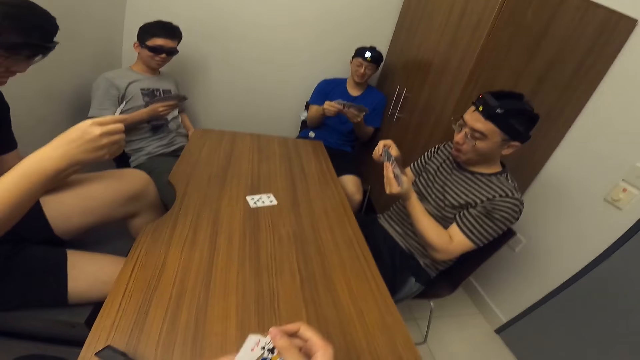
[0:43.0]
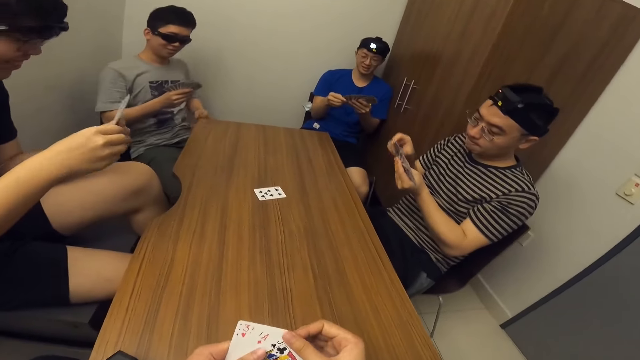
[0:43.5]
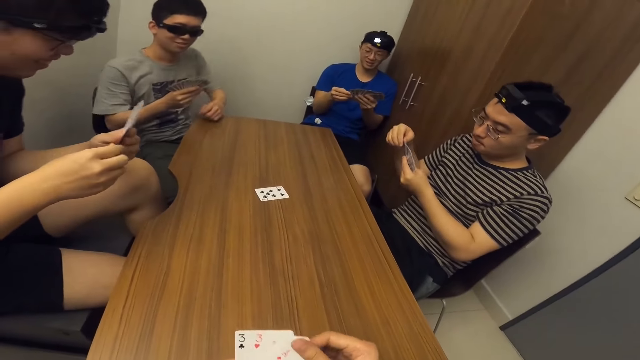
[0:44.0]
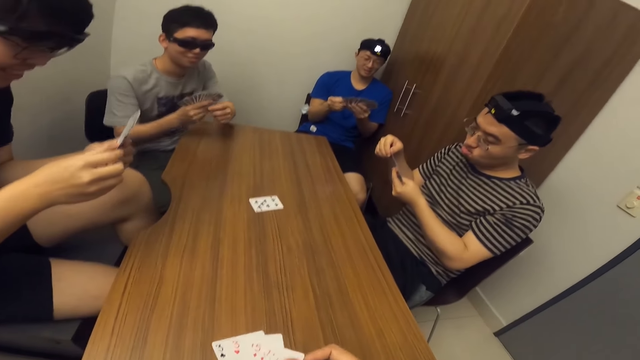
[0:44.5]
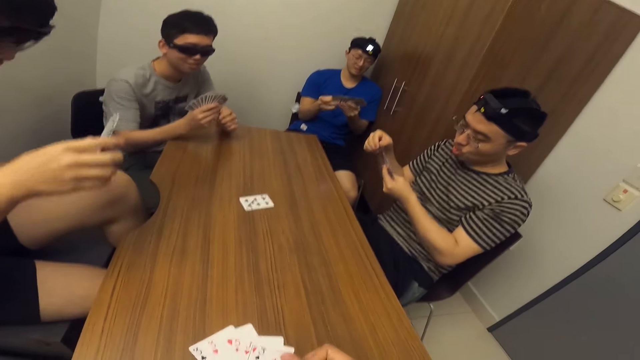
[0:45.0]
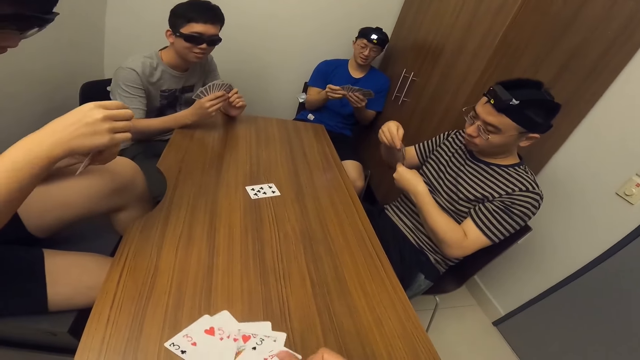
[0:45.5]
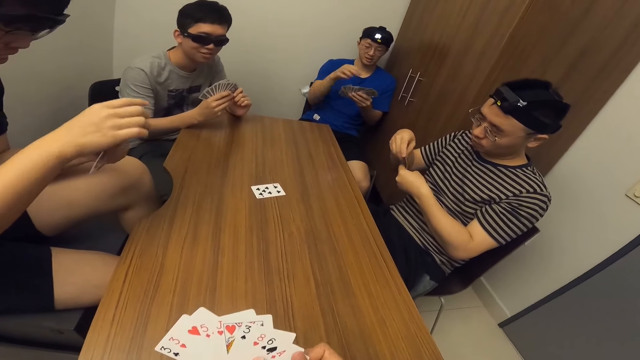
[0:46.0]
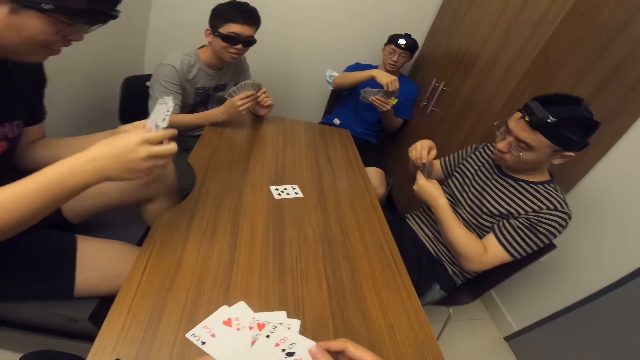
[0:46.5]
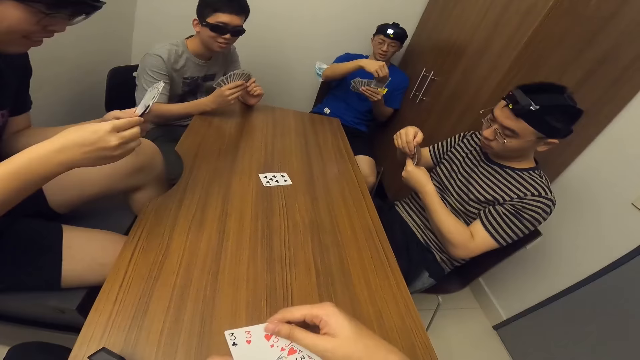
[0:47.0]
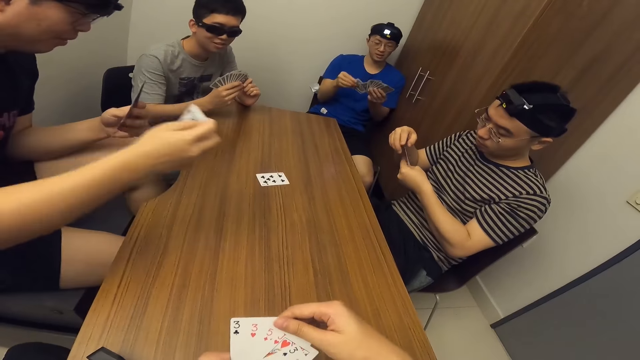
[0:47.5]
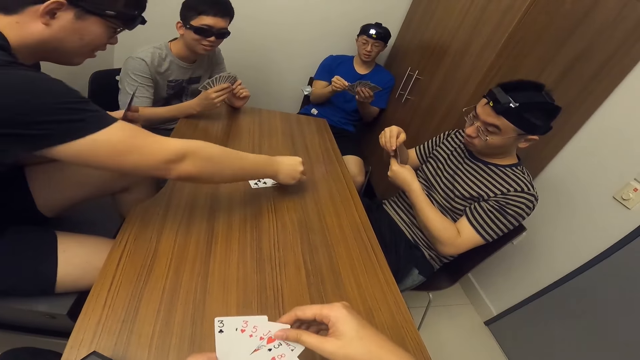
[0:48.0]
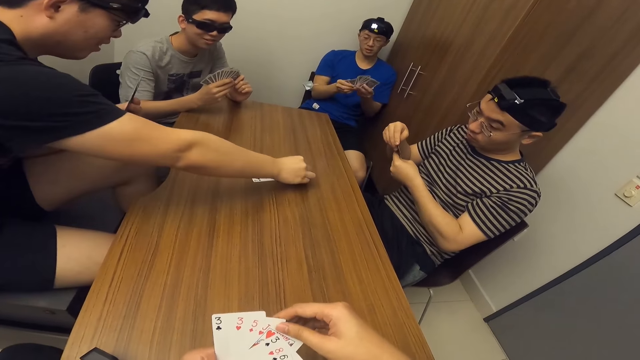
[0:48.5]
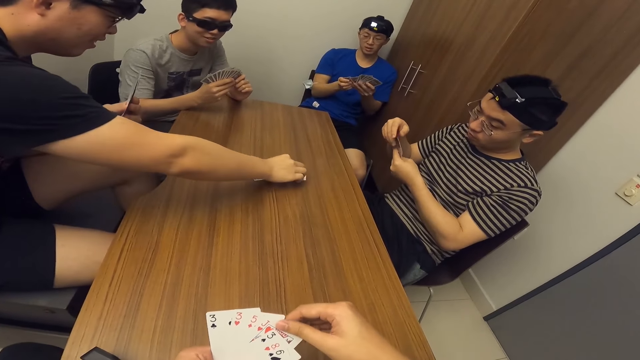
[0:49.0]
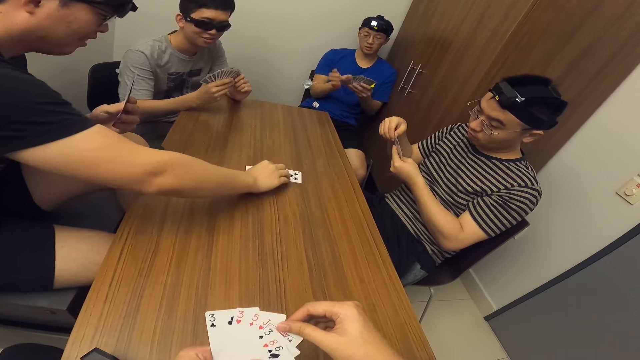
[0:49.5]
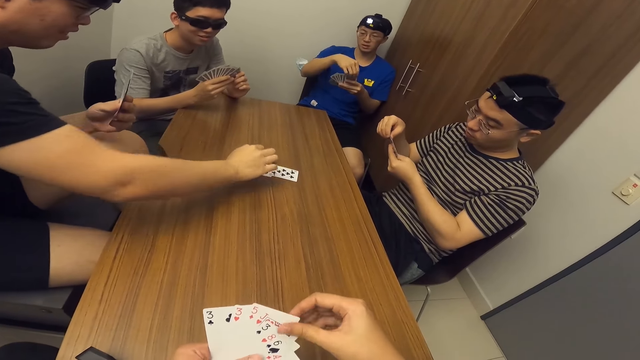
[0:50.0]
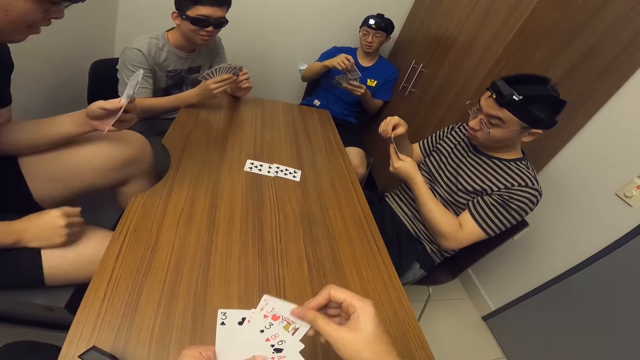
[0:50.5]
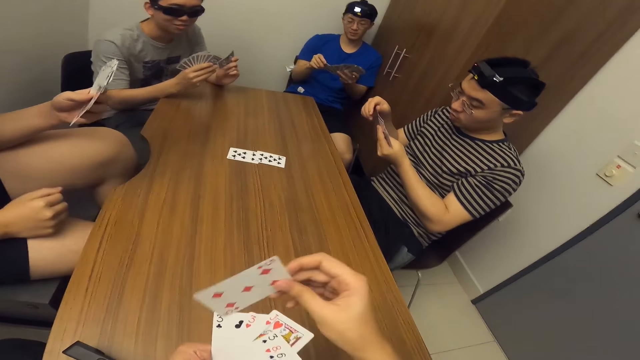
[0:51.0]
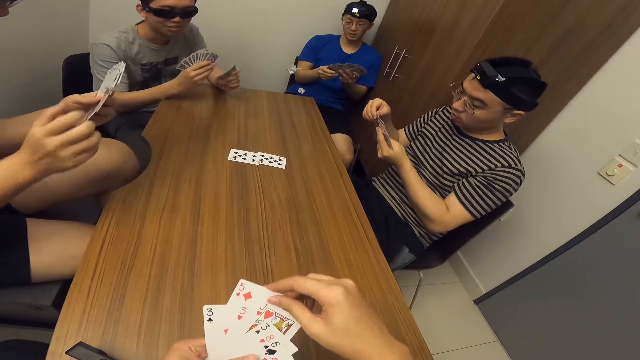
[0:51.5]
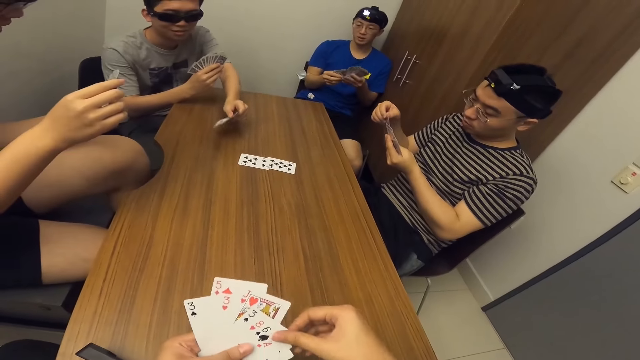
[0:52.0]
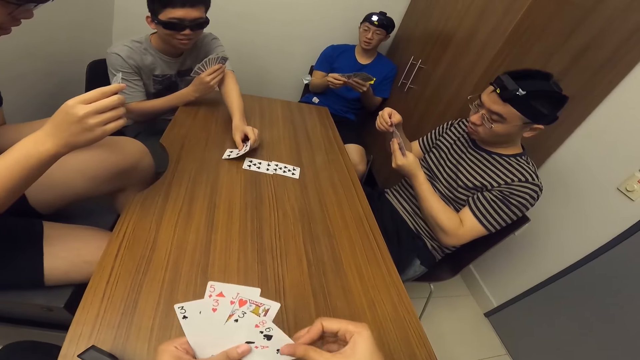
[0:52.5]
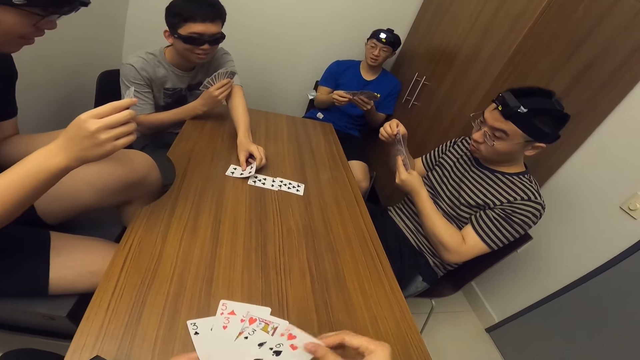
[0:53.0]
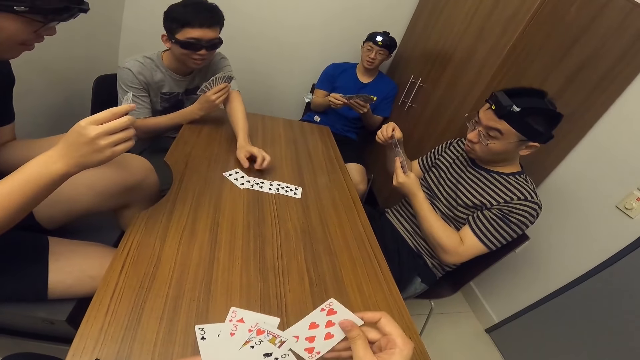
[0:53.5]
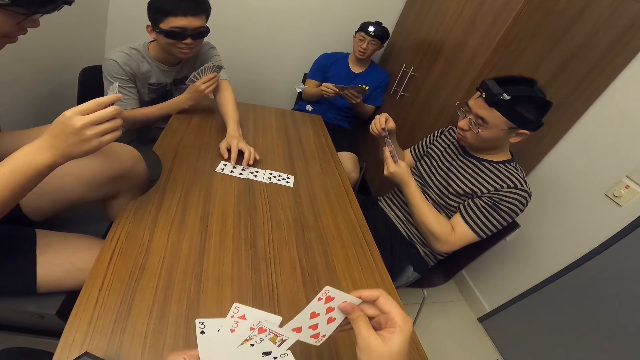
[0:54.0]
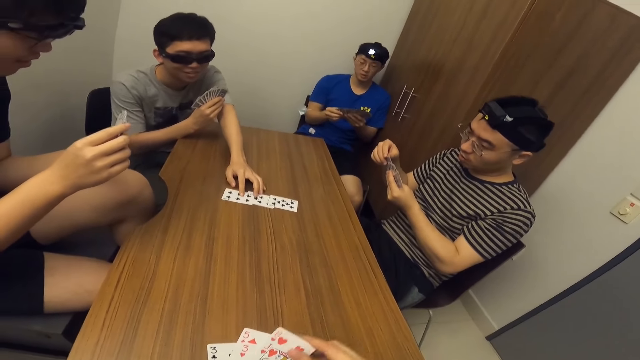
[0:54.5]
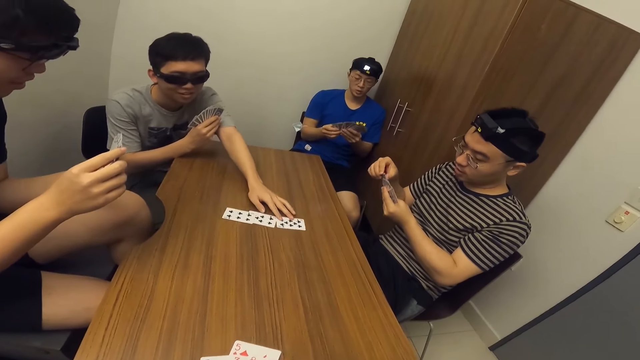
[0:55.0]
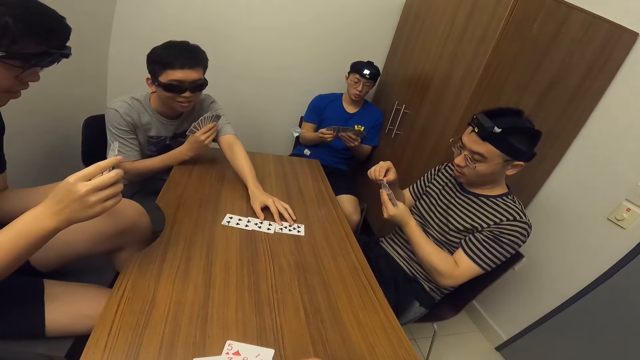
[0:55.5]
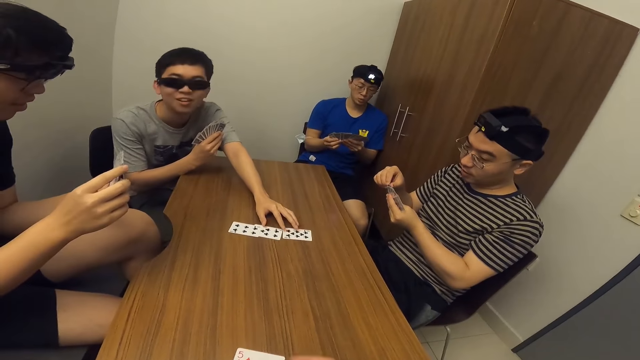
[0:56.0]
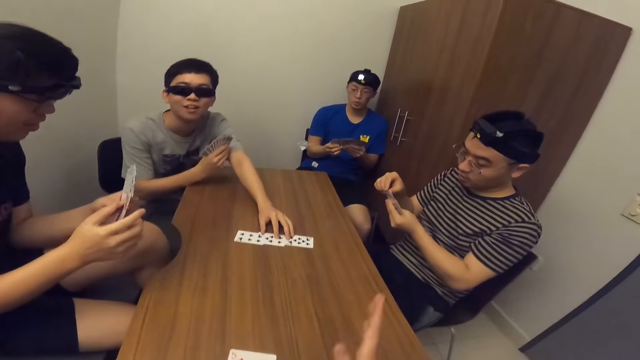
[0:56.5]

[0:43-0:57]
The camera wearer shuffles cards with both hands. A man places a card on the table with his right hand. Another man places the card on the table with his left hand.

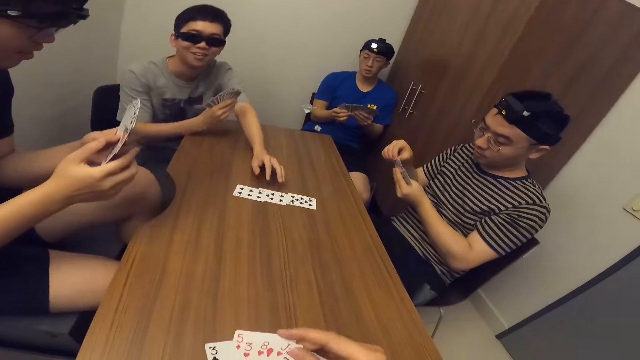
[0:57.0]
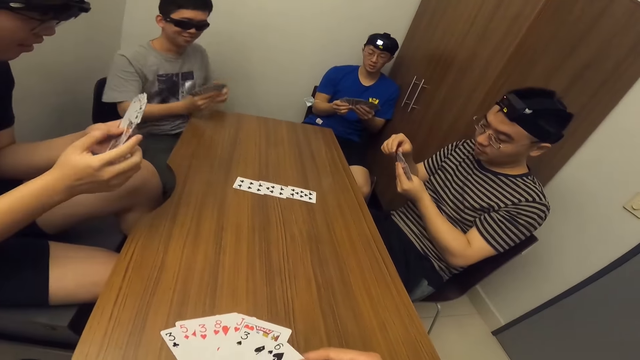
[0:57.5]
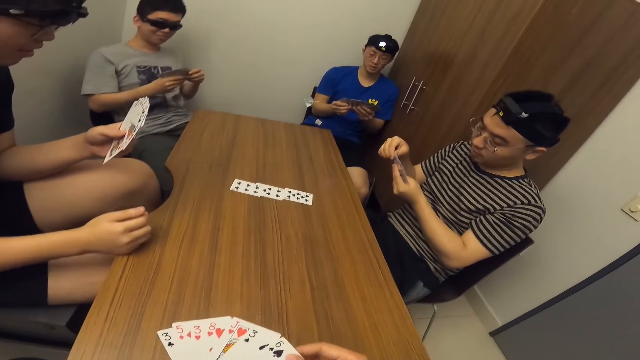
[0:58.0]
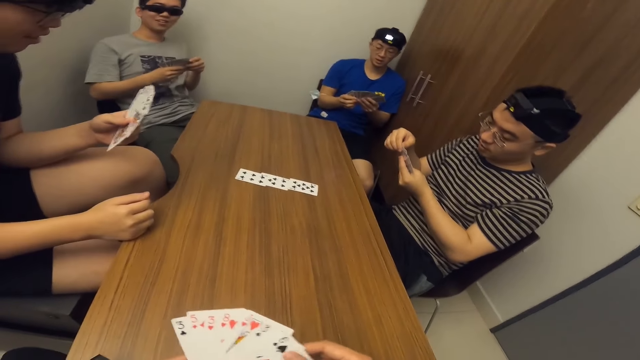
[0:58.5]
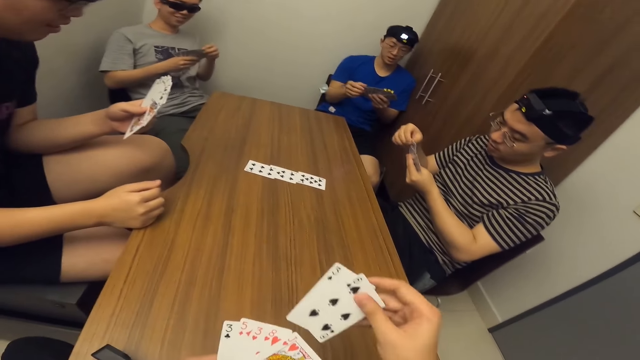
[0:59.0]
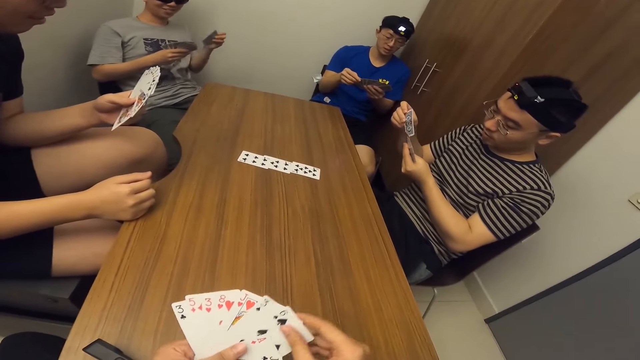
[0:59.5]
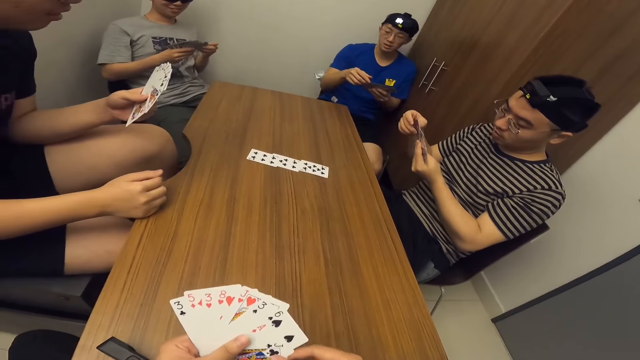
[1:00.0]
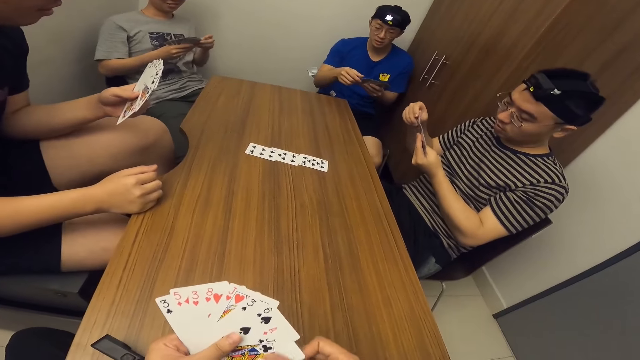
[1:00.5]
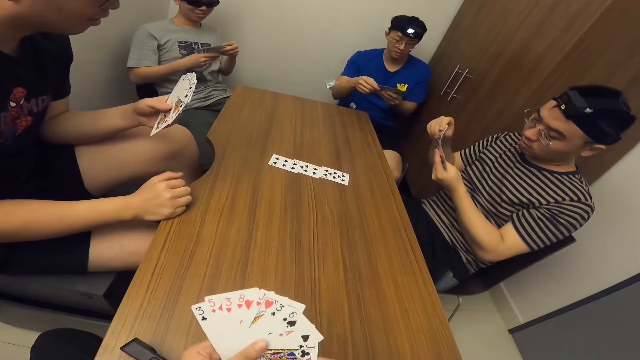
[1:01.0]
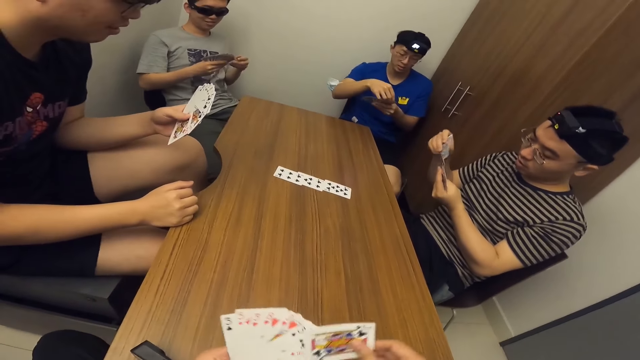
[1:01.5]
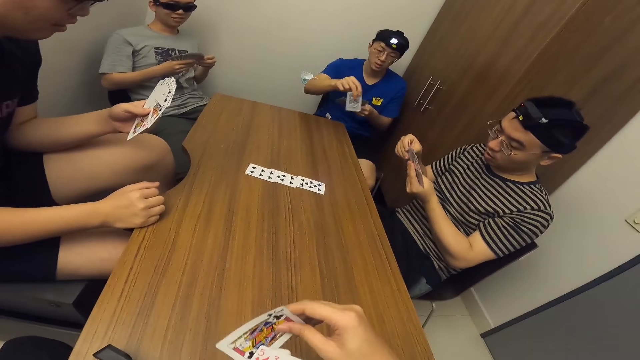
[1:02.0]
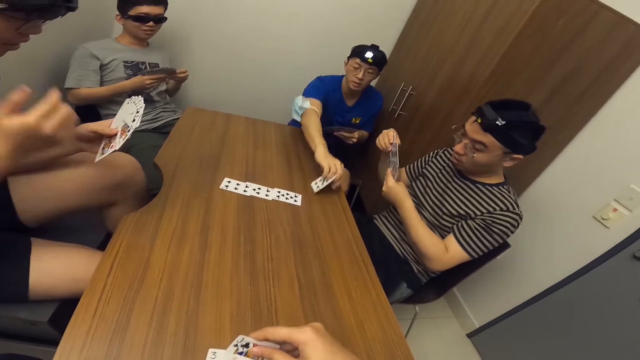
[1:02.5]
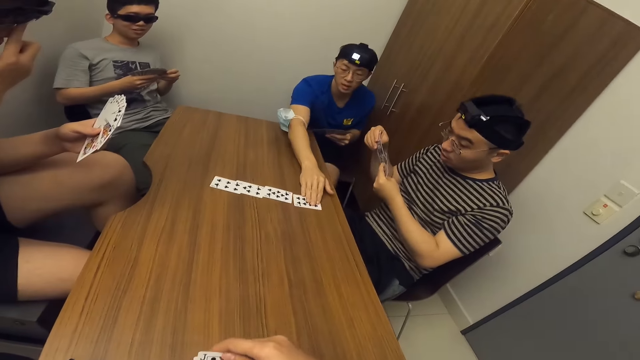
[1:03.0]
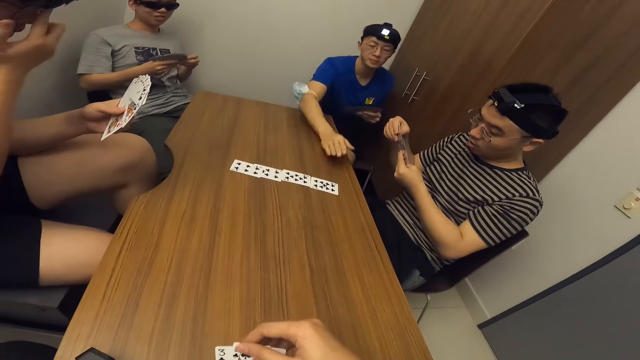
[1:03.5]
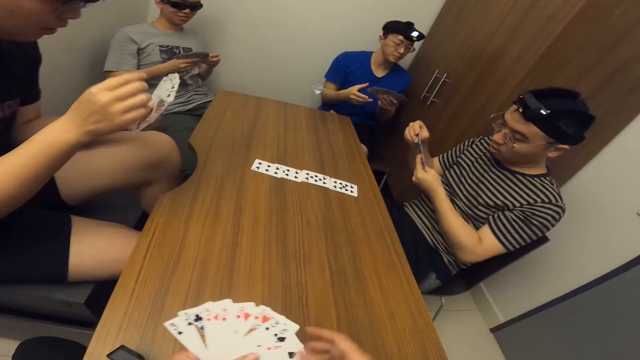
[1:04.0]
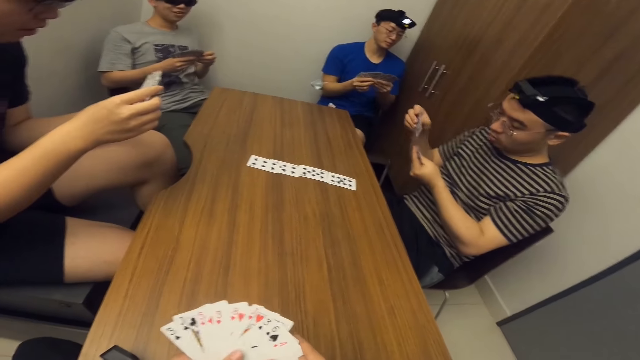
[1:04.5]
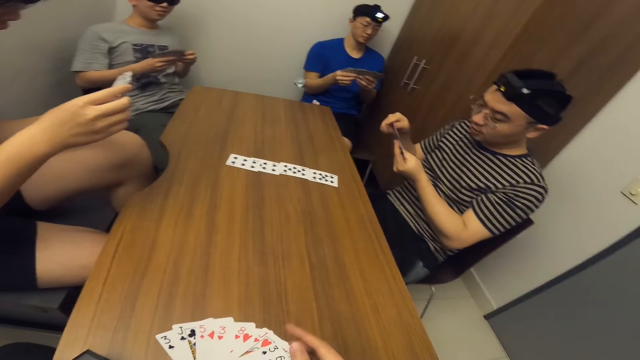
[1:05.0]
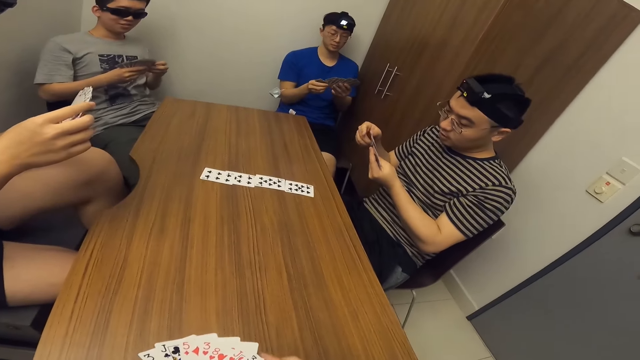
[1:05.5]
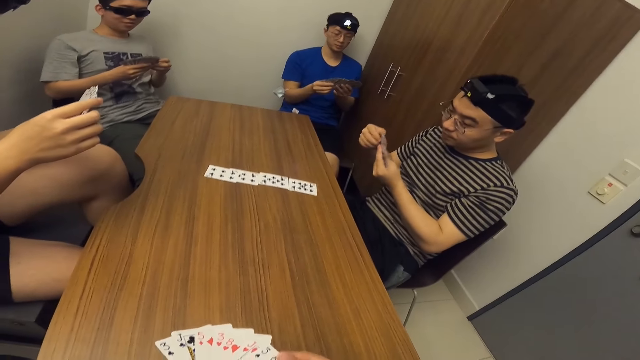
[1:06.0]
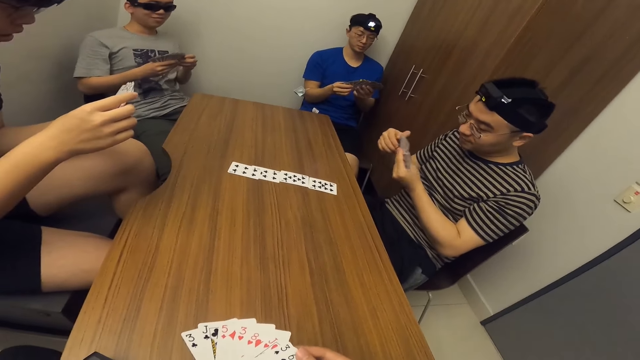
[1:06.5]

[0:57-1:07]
A man places a card on the table with his right hand.
